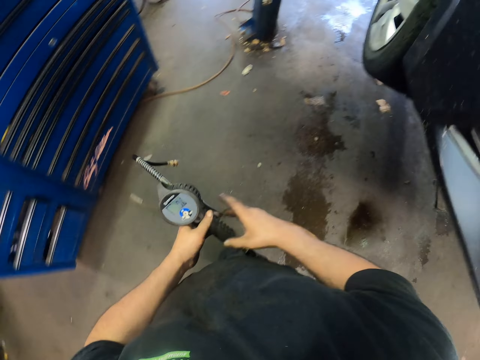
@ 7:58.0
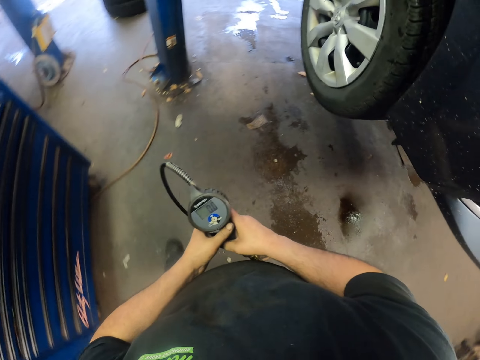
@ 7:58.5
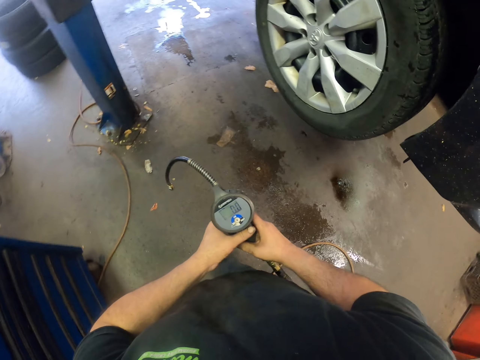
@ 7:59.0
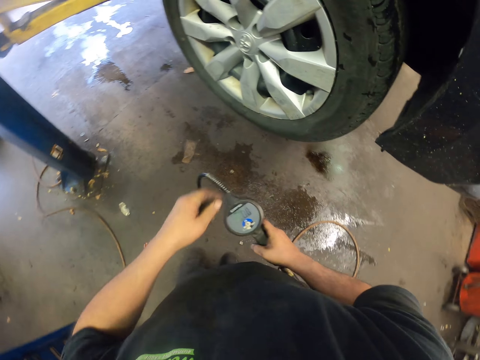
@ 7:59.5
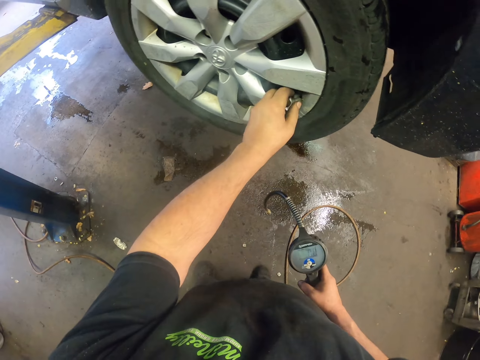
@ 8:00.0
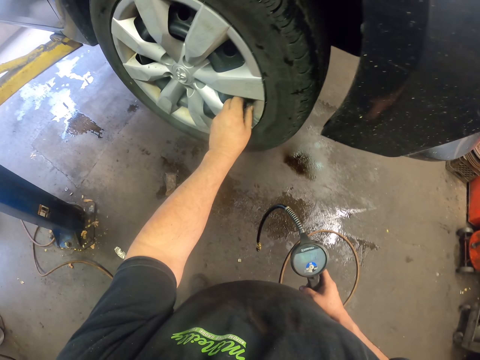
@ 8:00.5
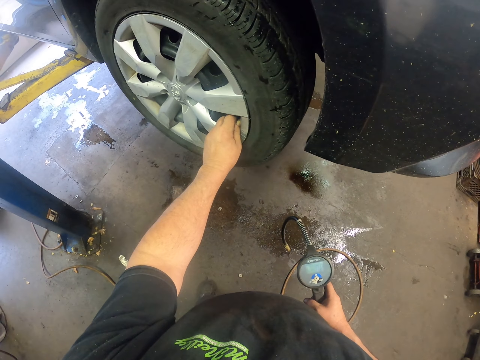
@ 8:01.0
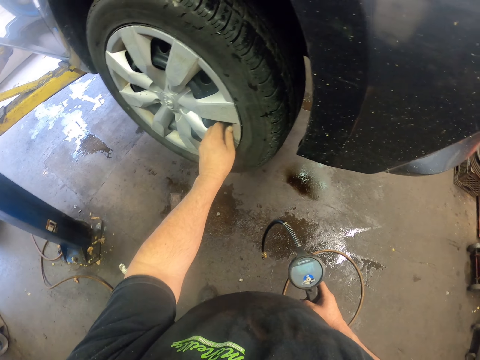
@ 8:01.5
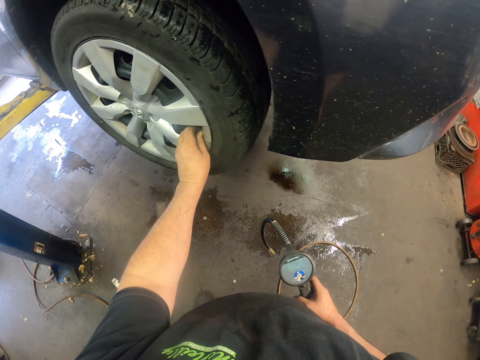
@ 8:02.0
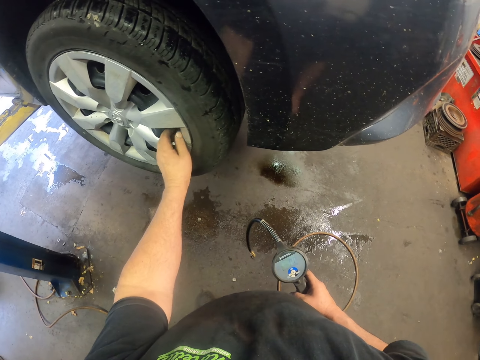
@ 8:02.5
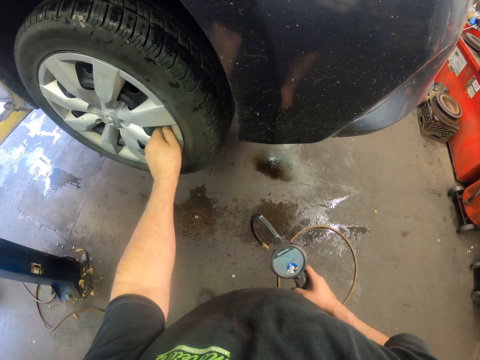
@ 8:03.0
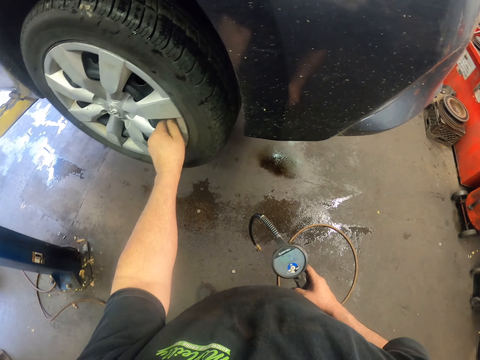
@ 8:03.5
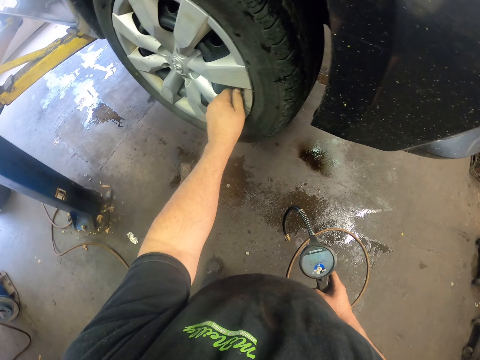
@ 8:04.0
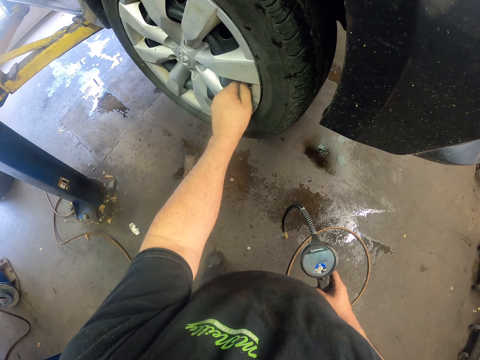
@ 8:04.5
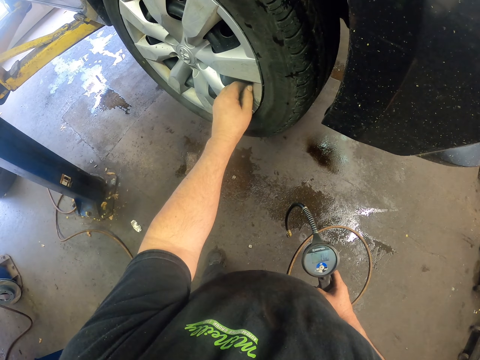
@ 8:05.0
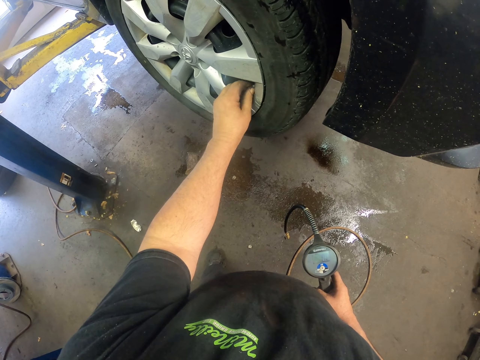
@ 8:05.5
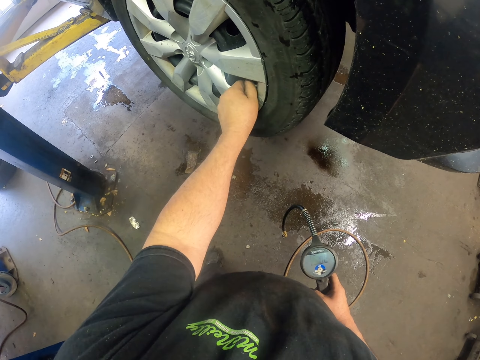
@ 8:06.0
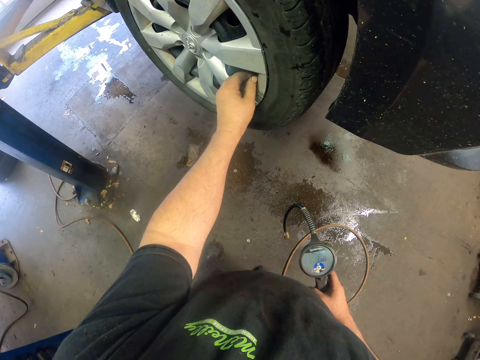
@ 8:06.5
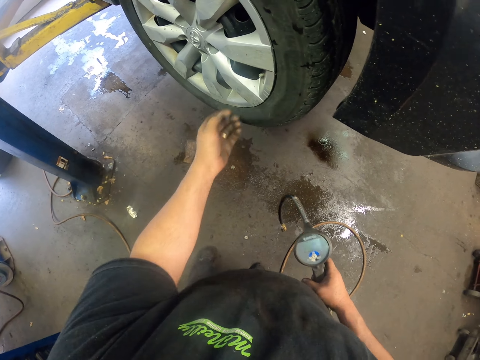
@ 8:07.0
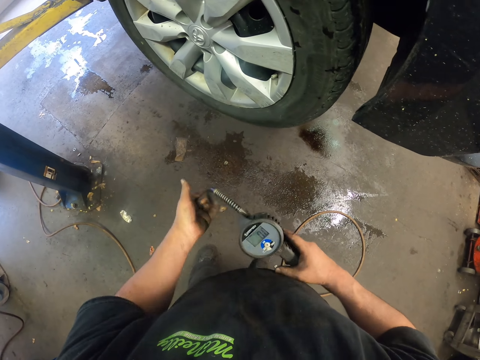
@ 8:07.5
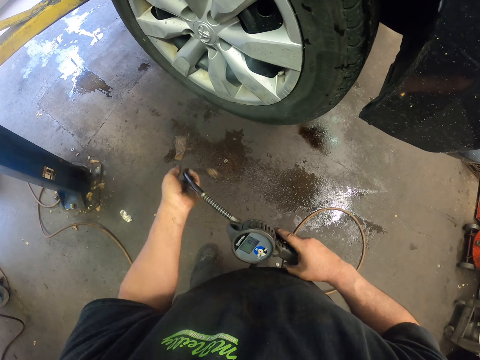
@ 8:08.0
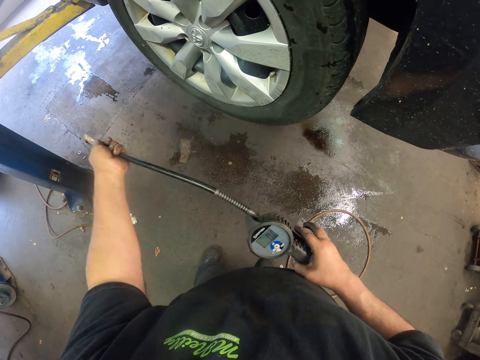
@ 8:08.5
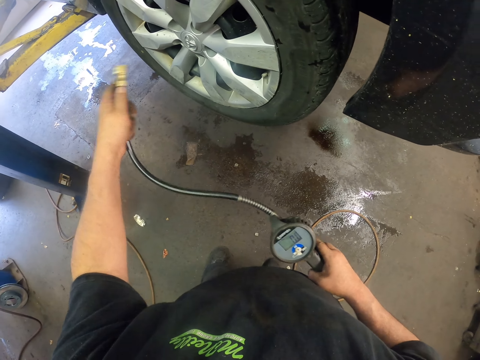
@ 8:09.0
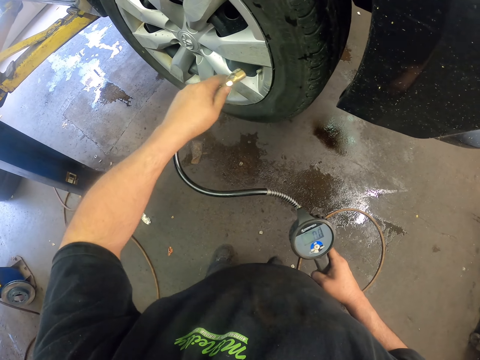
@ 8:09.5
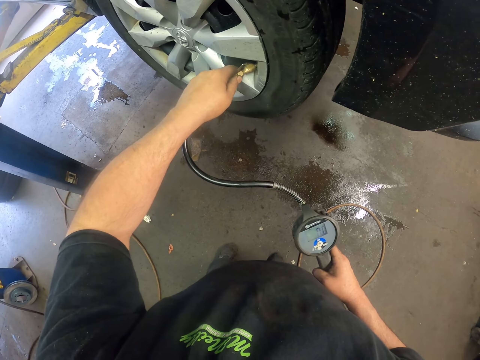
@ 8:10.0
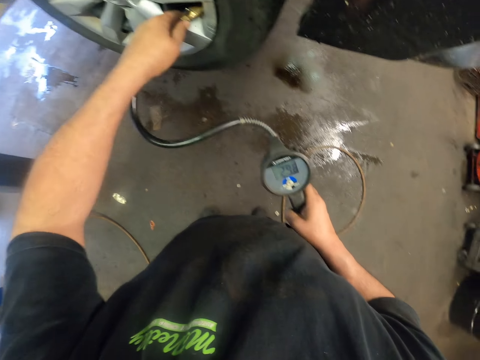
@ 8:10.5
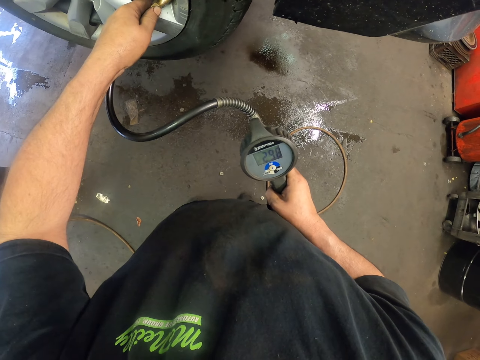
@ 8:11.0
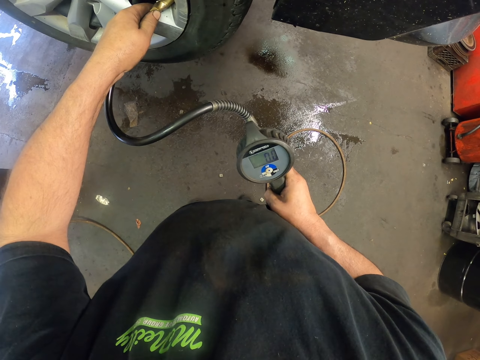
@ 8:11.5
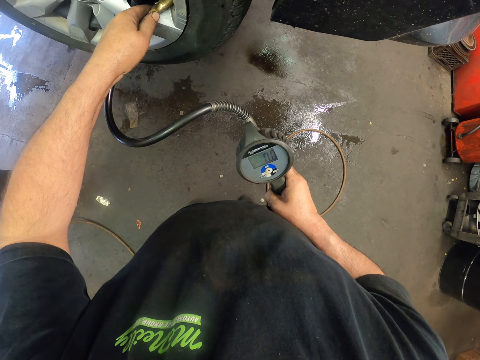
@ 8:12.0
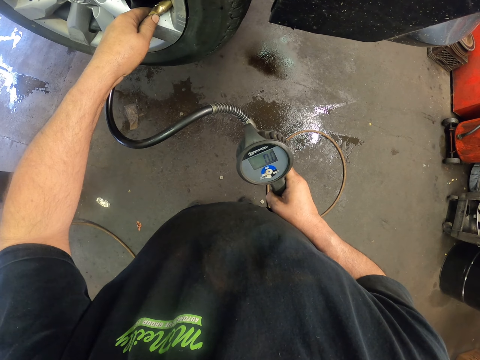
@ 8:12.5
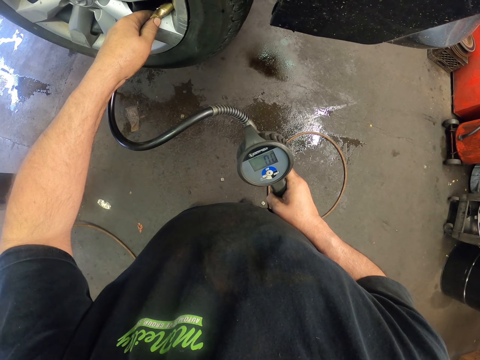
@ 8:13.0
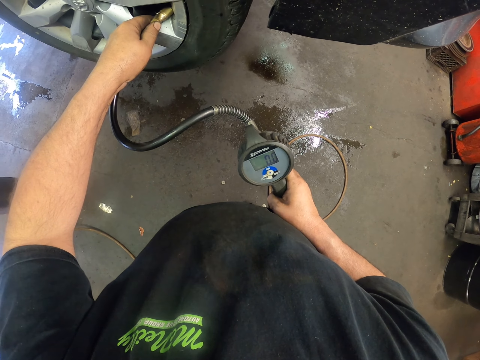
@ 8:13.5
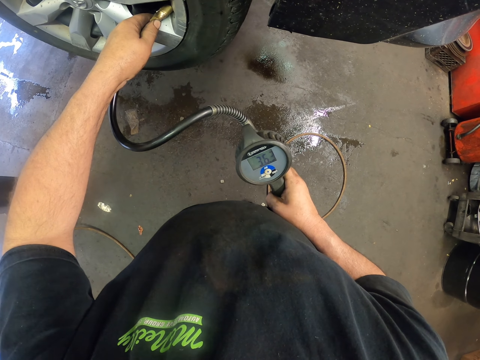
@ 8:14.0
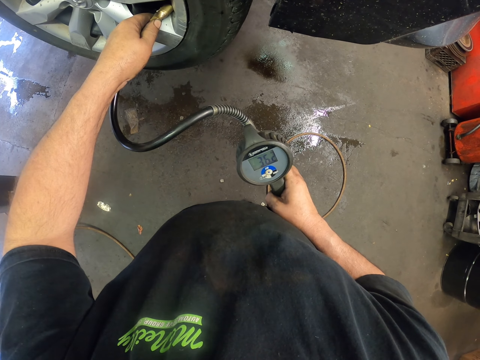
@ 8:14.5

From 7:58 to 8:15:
The camera wearer passes the air compressor to the right. They open the pressure tube in a tyre. They hold the tip of the air compressor. They put pressure in the tire. They look at the pressure pump.

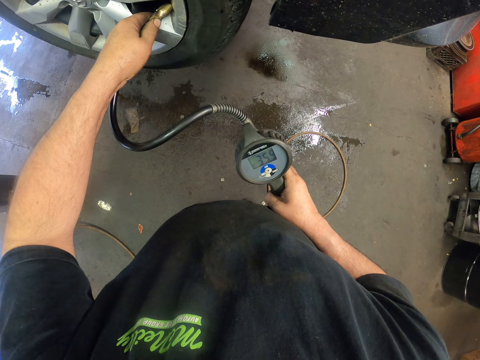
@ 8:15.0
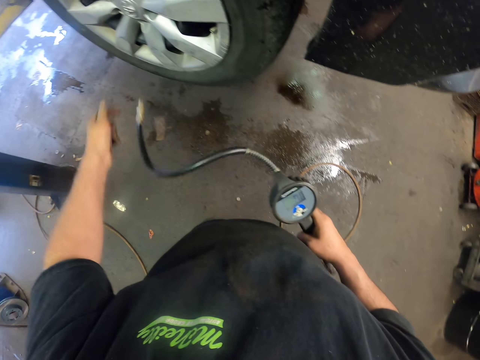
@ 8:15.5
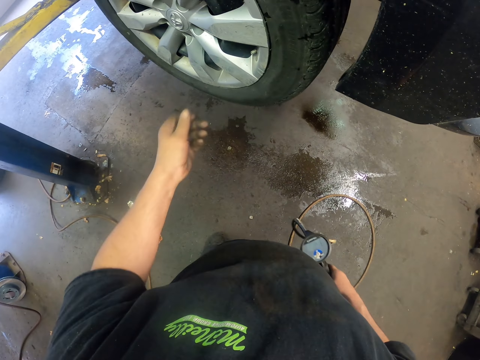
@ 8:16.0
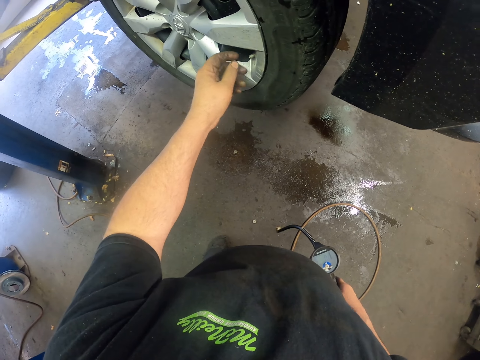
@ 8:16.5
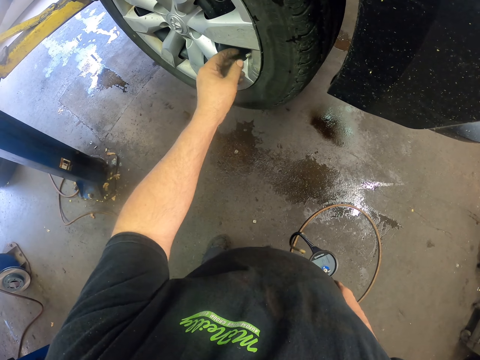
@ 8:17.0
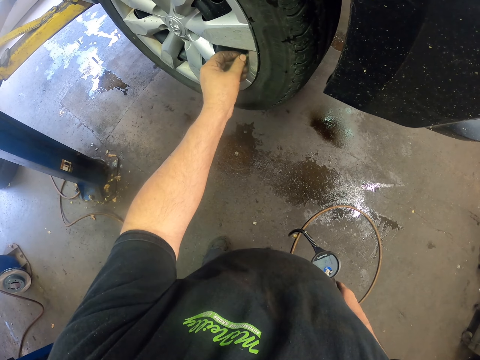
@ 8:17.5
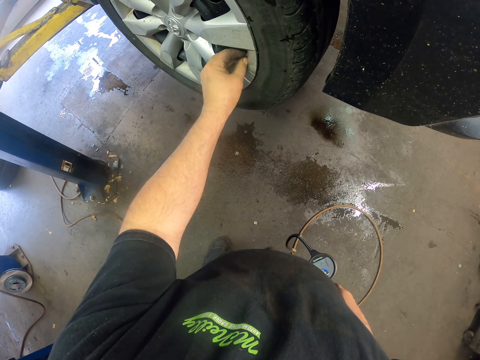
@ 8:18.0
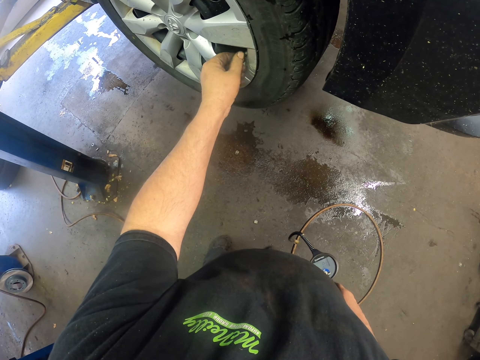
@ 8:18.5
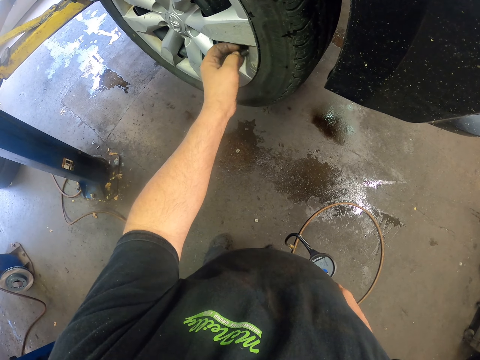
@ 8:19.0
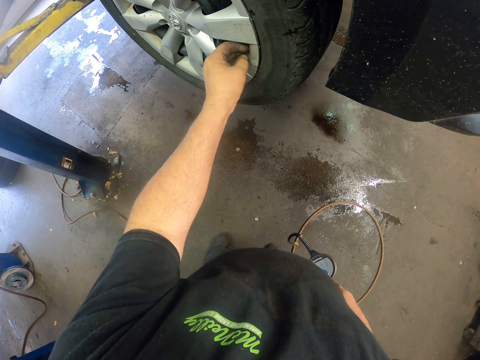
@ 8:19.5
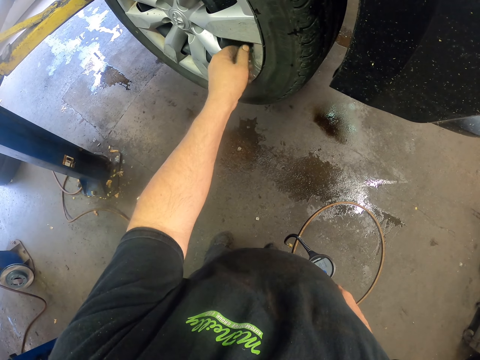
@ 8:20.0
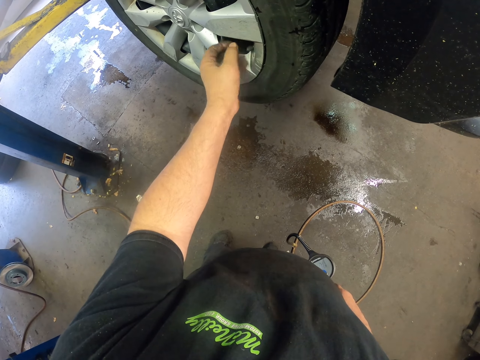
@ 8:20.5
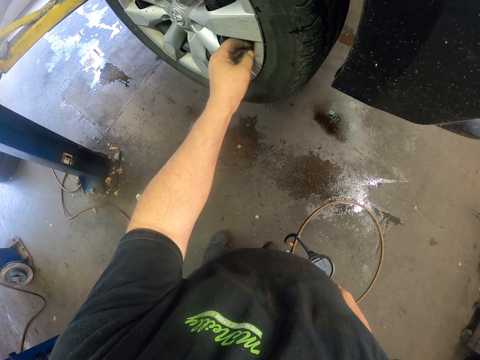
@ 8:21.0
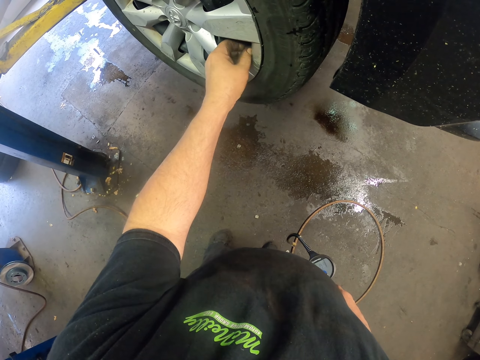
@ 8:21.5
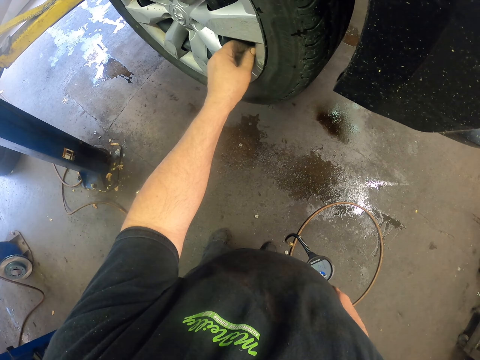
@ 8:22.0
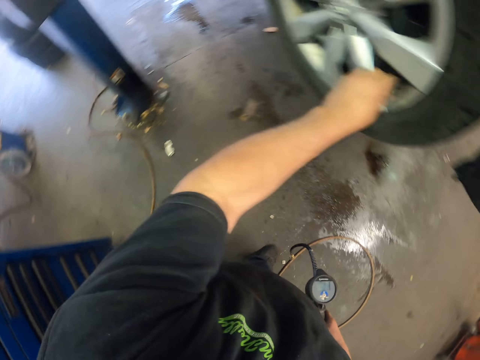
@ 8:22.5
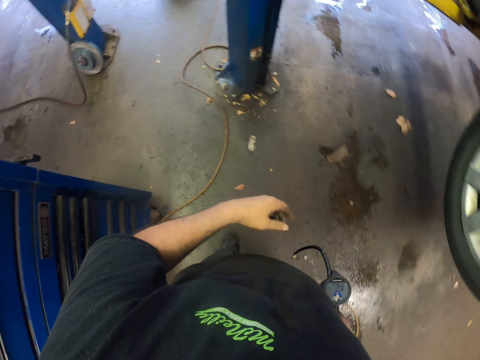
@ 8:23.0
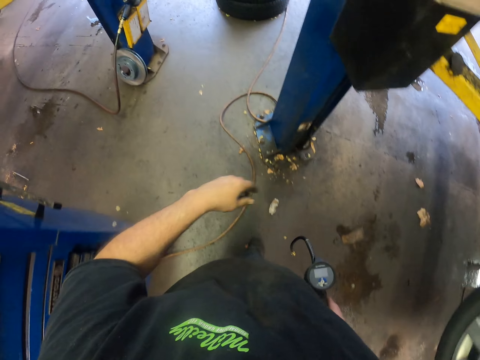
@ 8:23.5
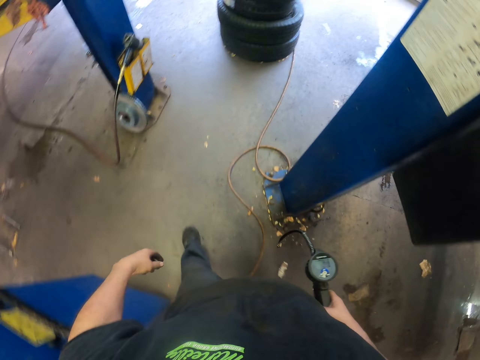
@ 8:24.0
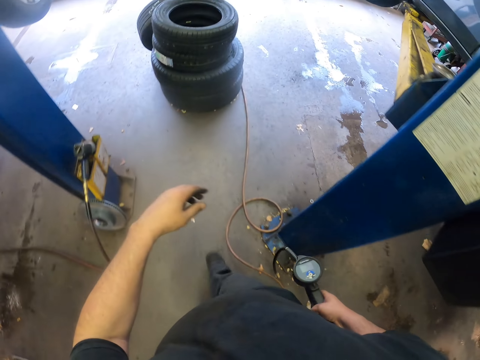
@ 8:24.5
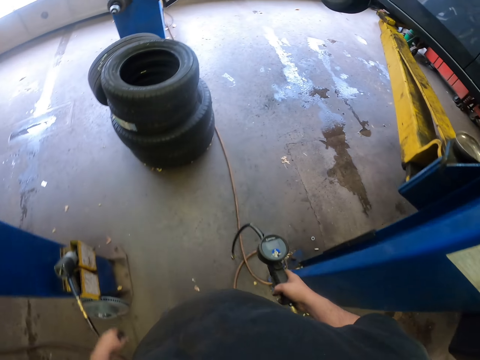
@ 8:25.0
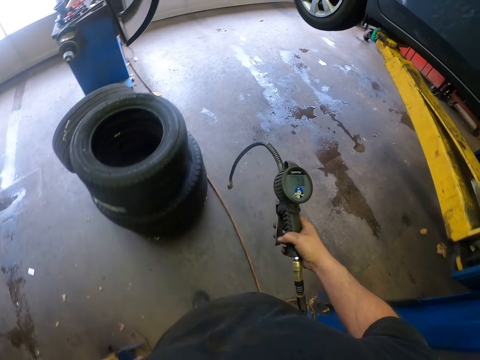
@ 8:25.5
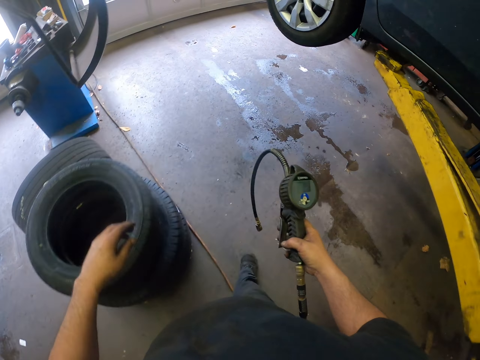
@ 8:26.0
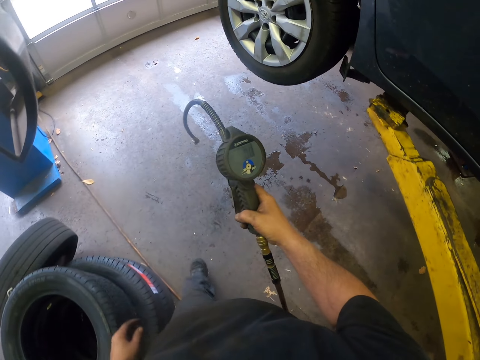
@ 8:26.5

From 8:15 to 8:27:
The camera wearer fixes something in the tyre. They close the pressure tube. They walk around the workshop.
